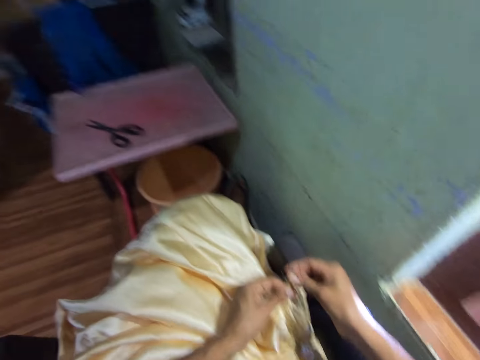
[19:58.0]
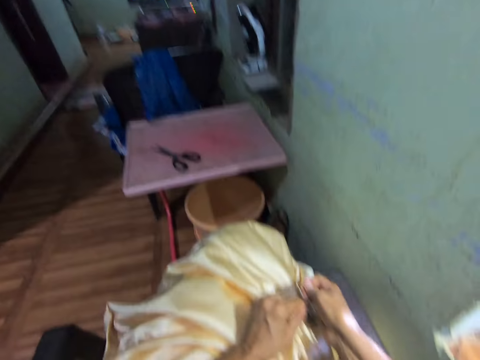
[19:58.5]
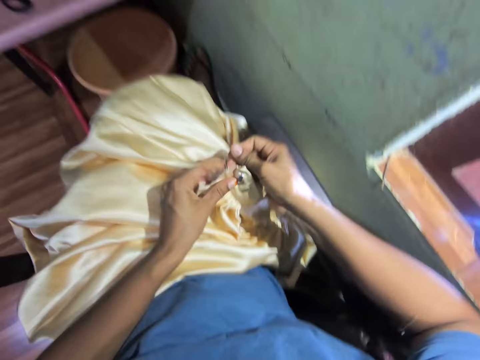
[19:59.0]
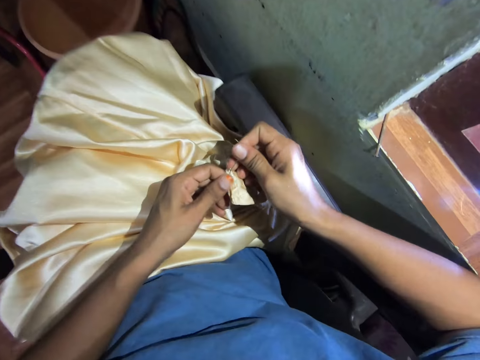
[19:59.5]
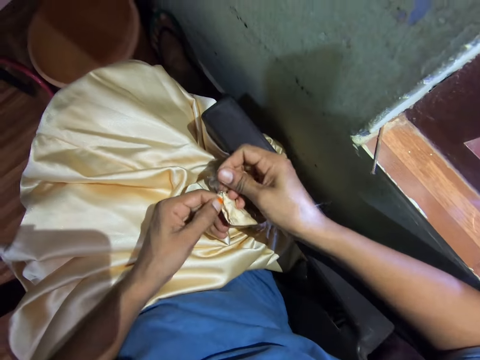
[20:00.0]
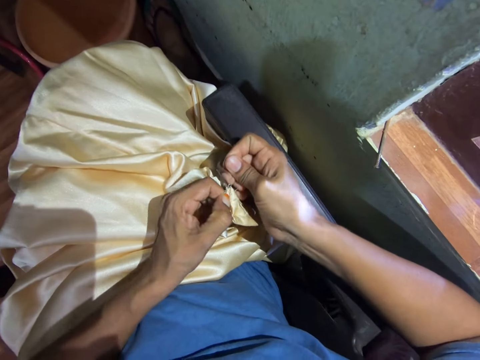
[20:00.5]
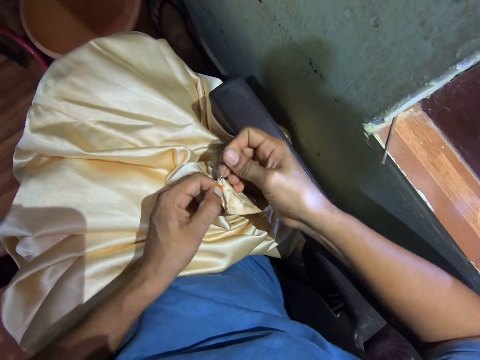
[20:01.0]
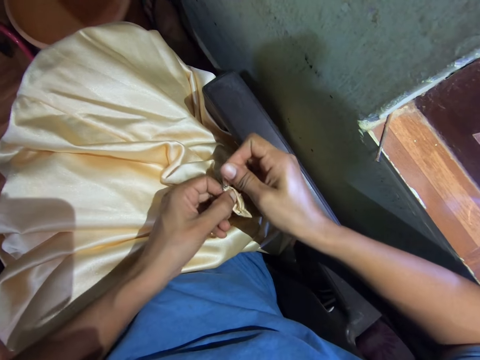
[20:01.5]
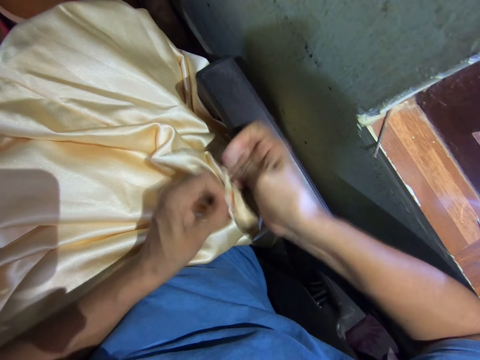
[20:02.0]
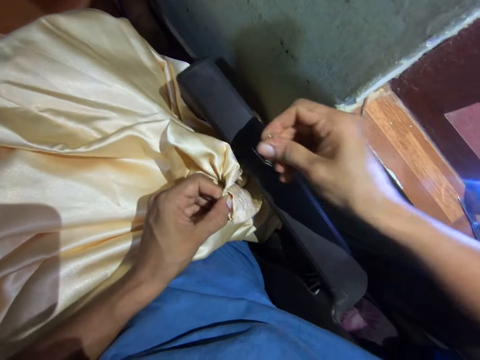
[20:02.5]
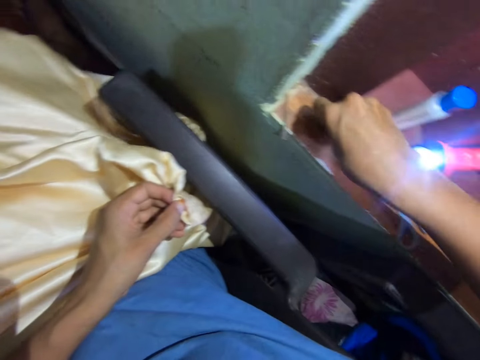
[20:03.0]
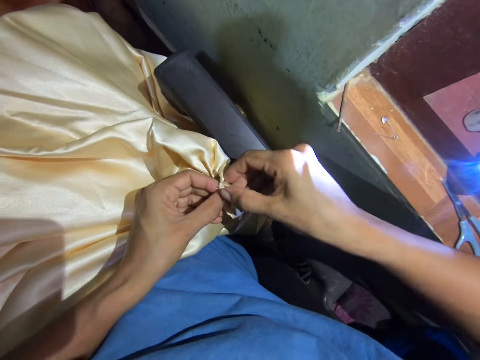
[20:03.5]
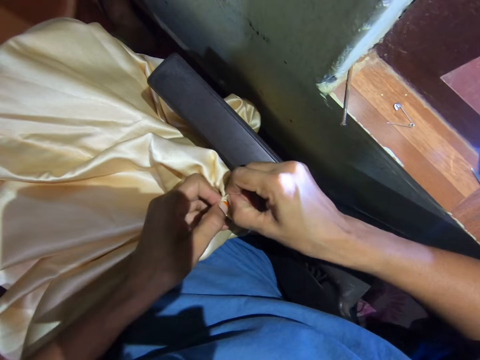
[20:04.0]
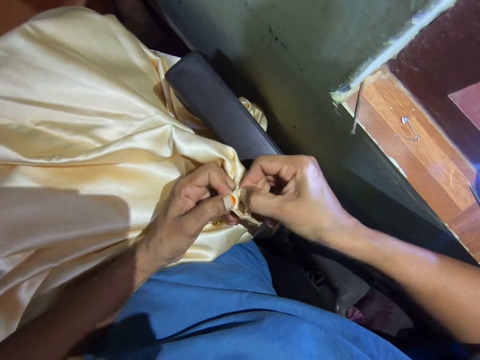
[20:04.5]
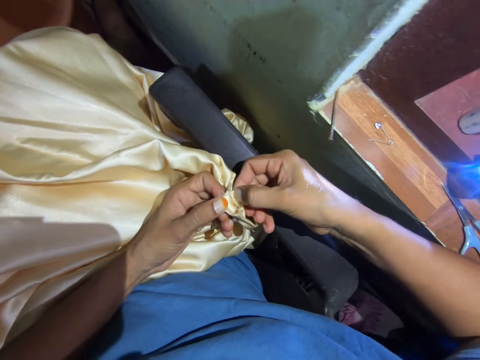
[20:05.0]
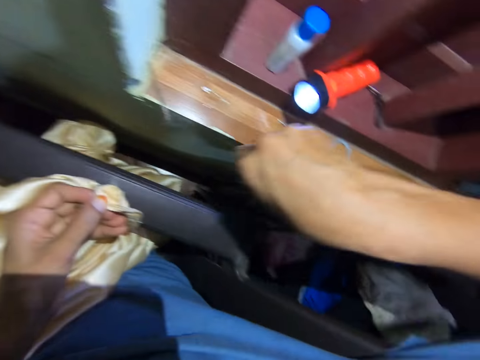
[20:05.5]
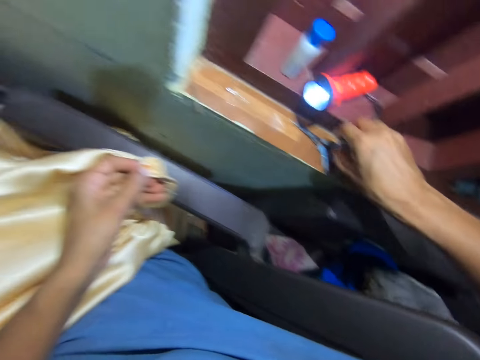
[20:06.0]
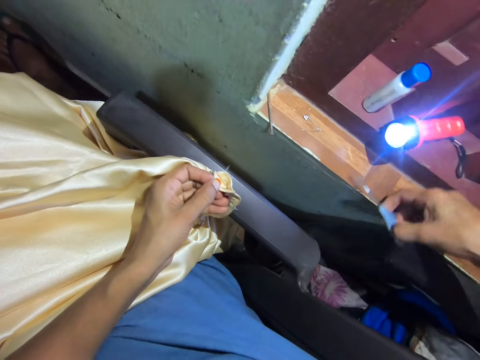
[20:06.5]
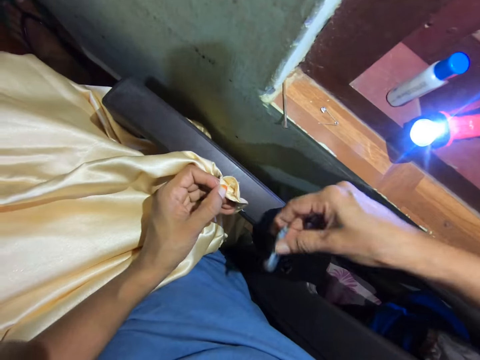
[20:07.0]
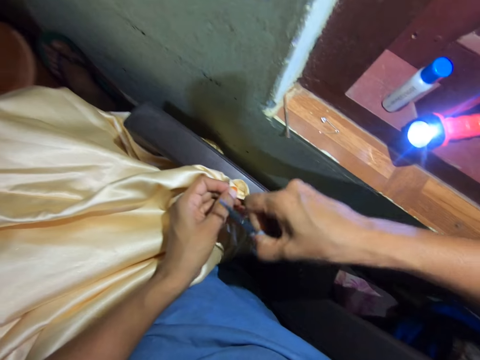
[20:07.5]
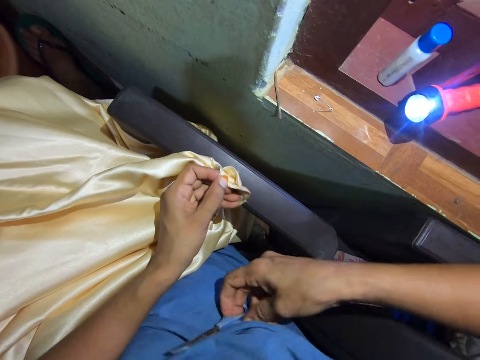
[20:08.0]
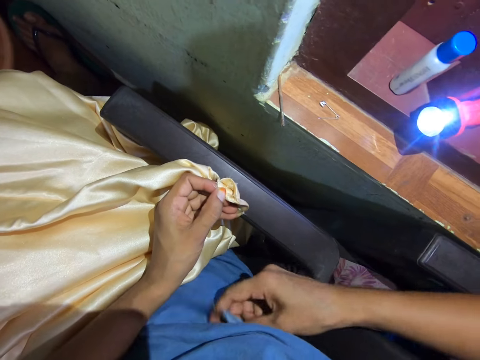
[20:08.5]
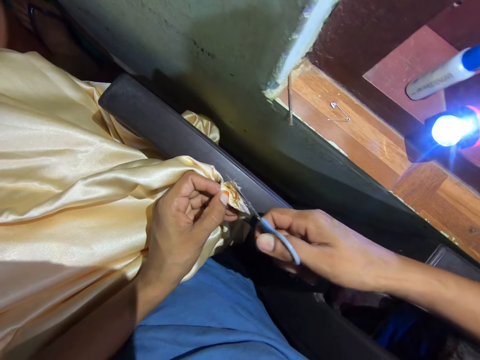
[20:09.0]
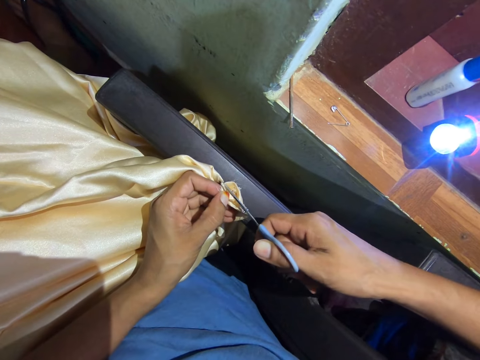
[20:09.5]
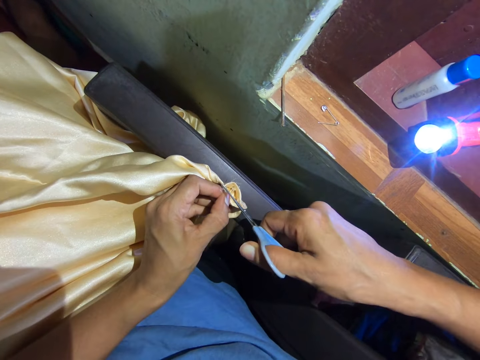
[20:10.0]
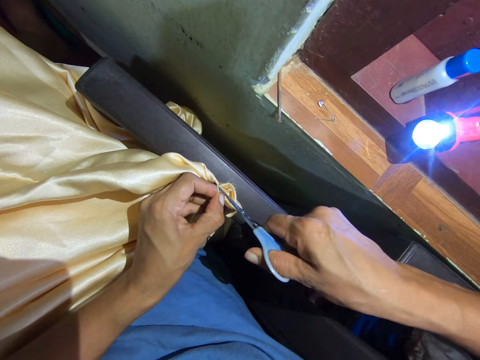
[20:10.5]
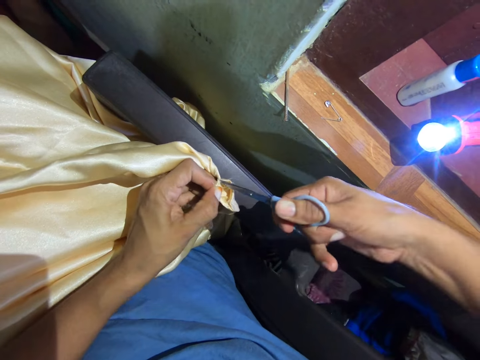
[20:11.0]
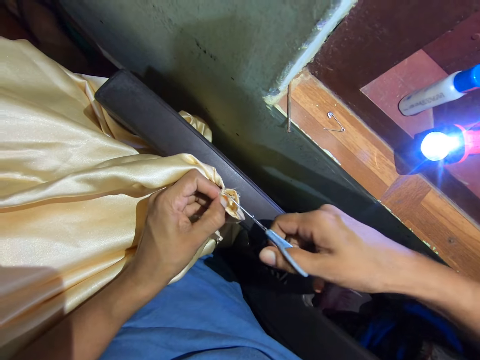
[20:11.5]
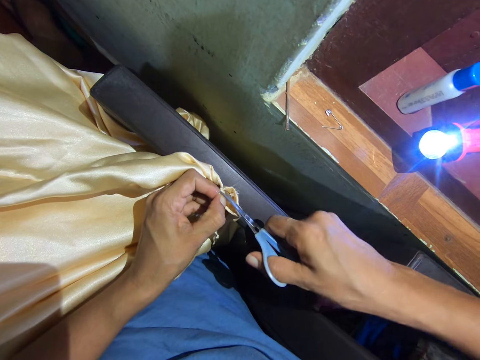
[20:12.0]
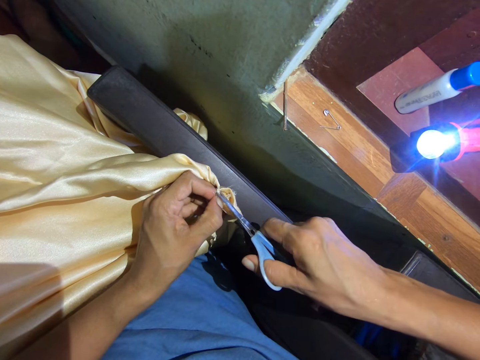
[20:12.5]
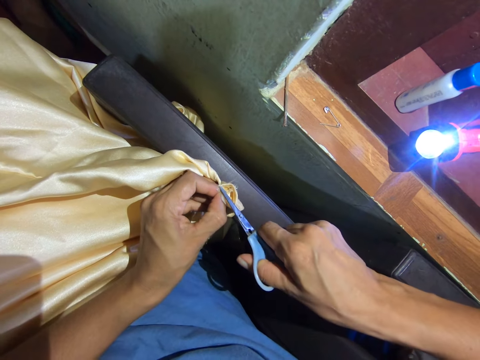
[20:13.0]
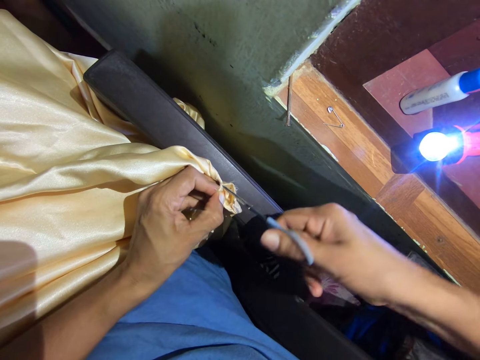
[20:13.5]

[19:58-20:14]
The camera wearer watches television. She places the pin on the wood of a window frame. She adjusts the fabric with her hands. She picks up the scissors. She cuts the piece of cloth. She adjusts the fabric with the scissors.

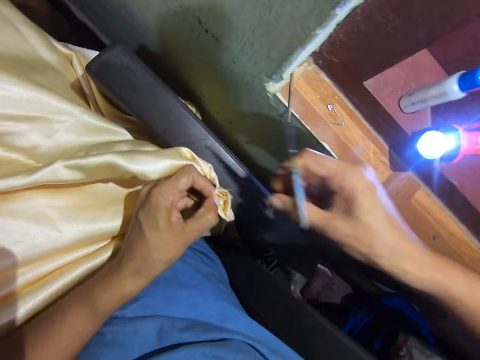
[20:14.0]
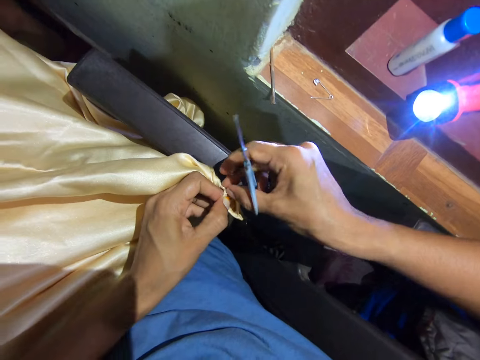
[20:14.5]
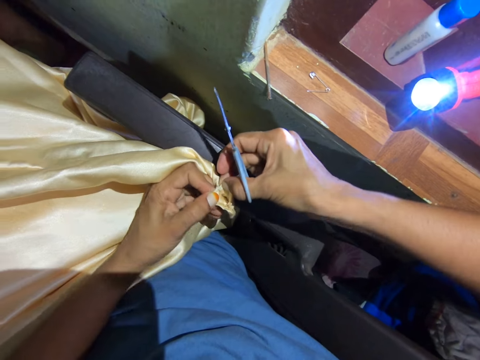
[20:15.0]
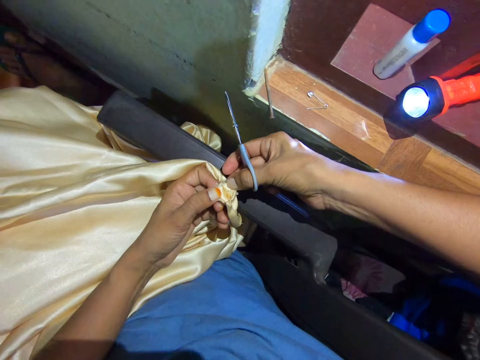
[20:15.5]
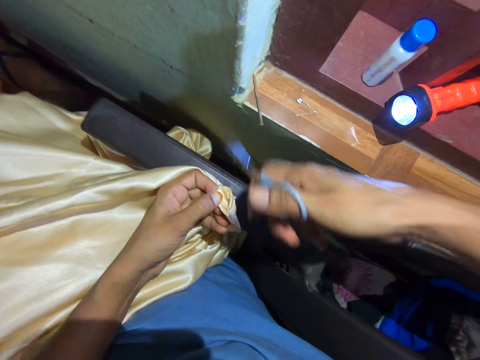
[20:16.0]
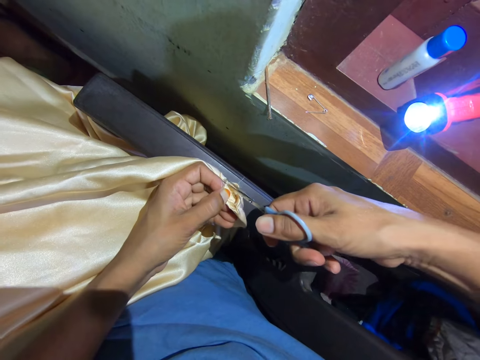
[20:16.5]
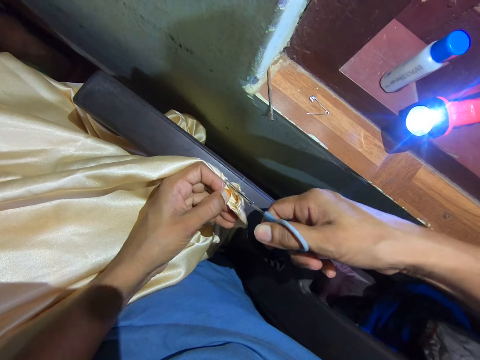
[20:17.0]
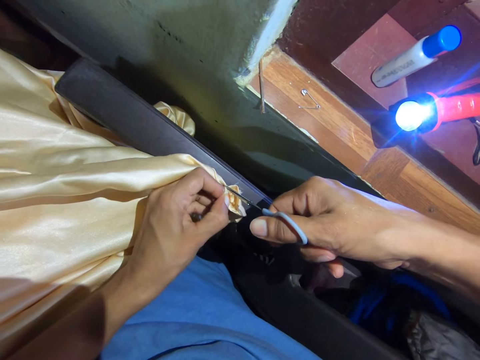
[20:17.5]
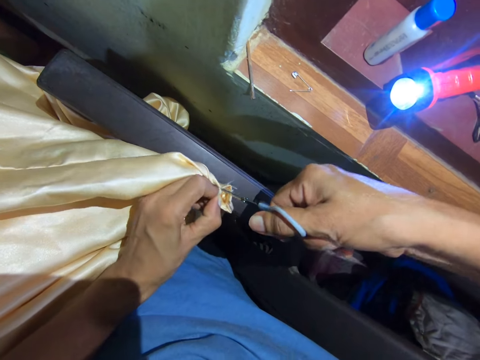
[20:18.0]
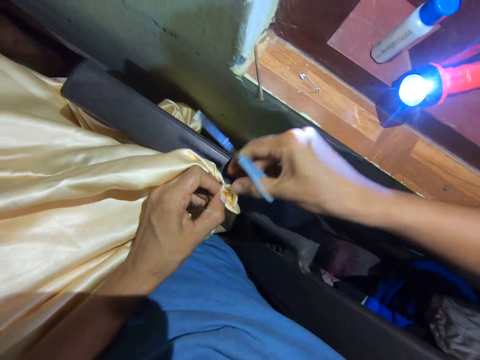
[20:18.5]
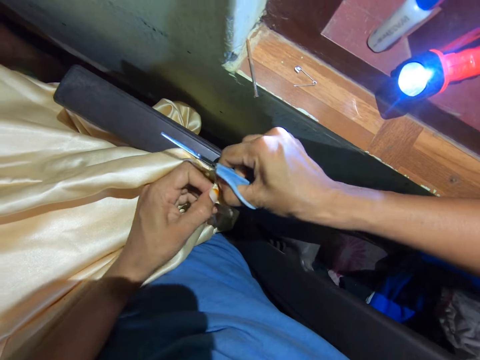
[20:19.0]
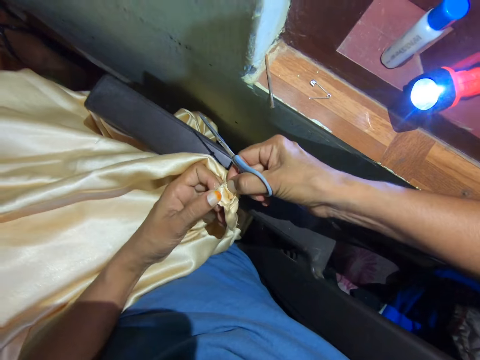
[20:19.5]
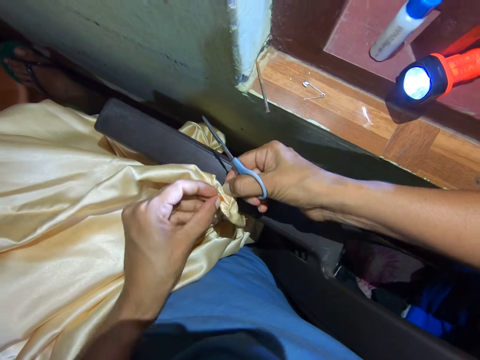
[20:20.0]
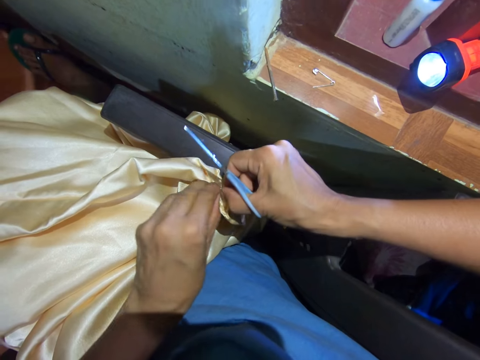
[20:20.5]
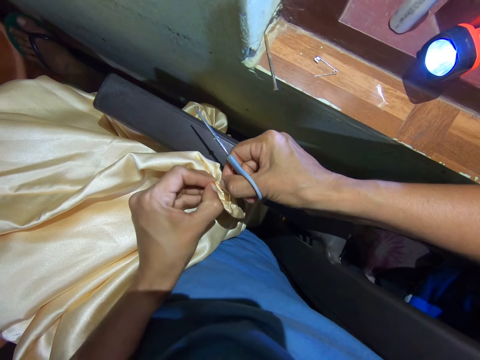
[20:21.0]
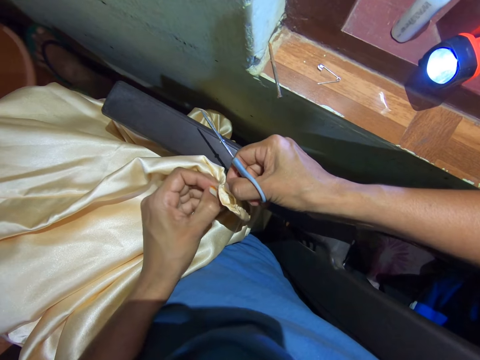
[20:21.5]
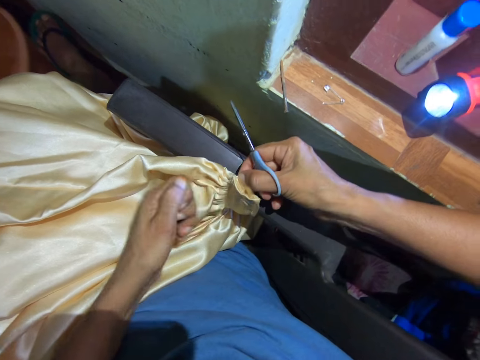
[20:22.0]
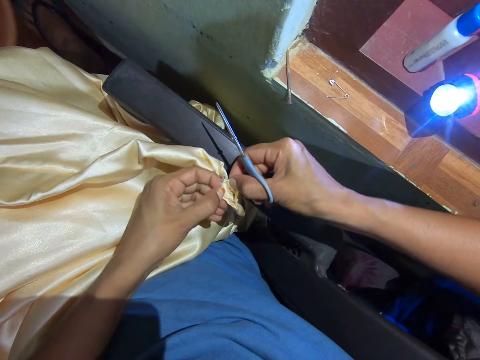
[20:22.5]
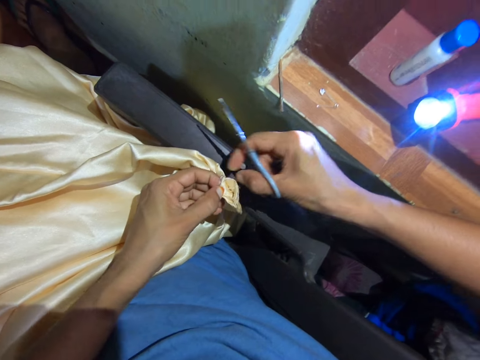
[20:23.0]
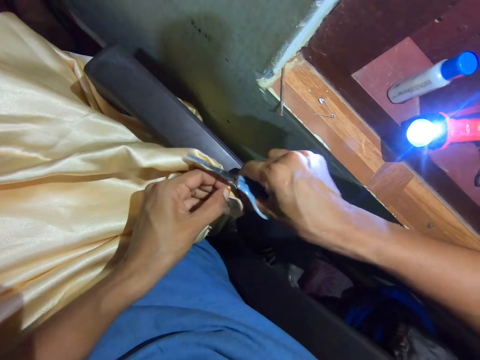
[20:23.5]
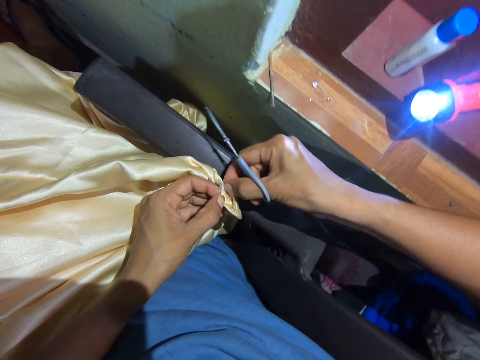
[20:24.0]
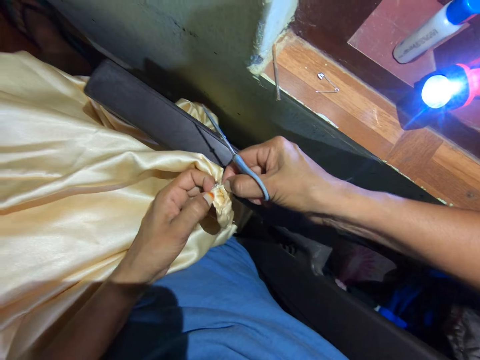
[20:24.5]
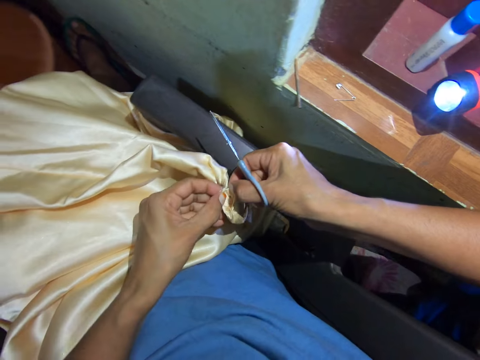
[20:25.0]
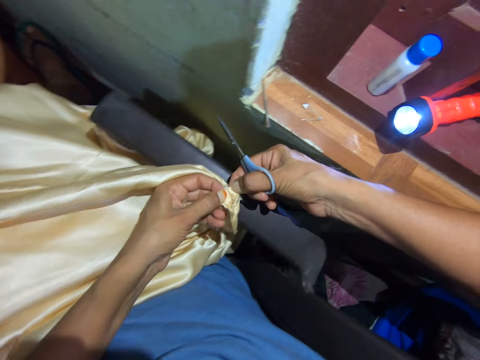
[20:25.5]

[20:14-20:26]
The camera wearer fixes the piece of cloth.
